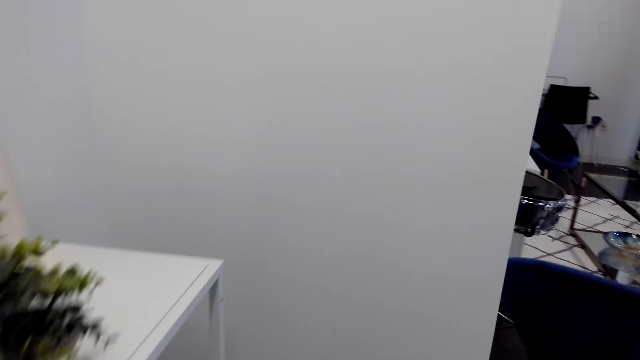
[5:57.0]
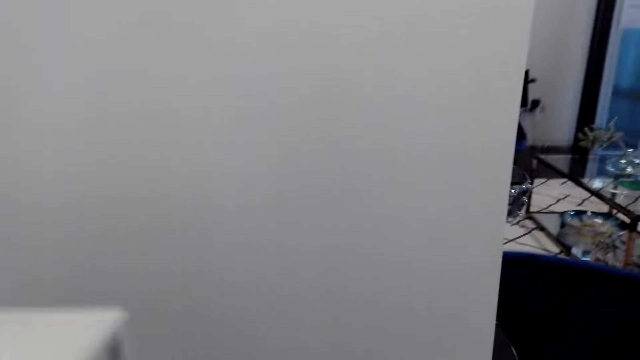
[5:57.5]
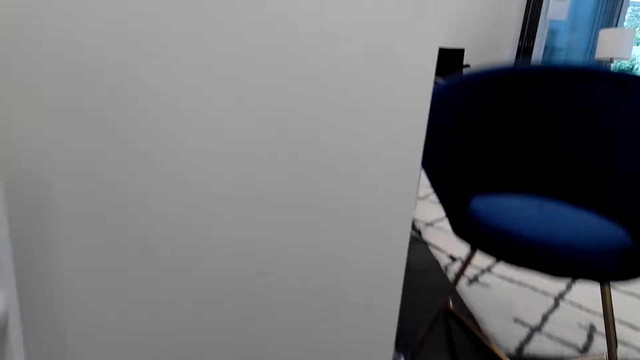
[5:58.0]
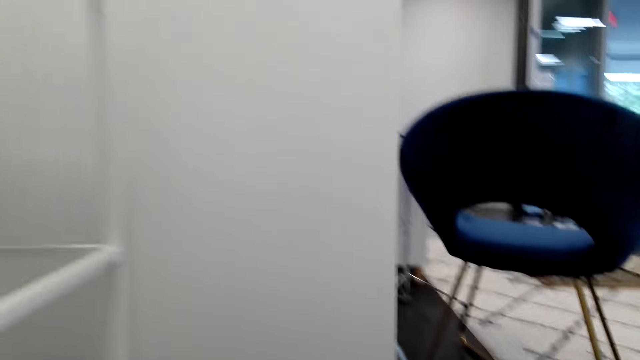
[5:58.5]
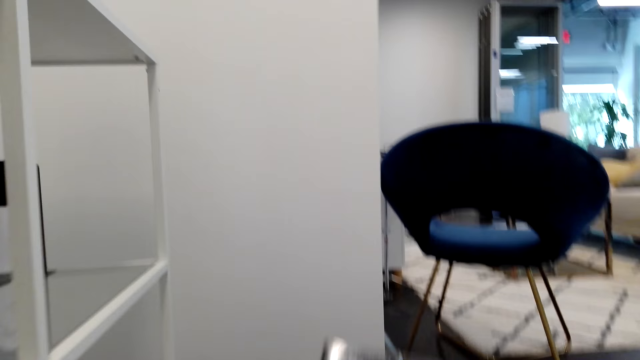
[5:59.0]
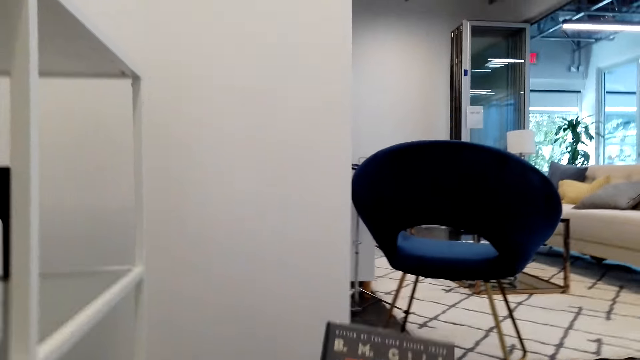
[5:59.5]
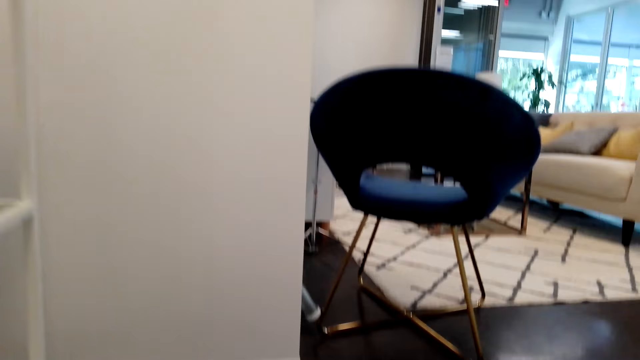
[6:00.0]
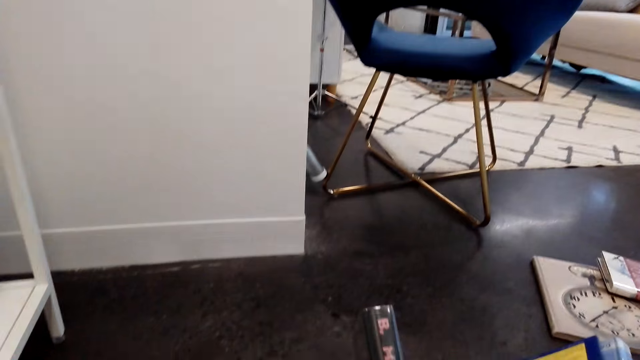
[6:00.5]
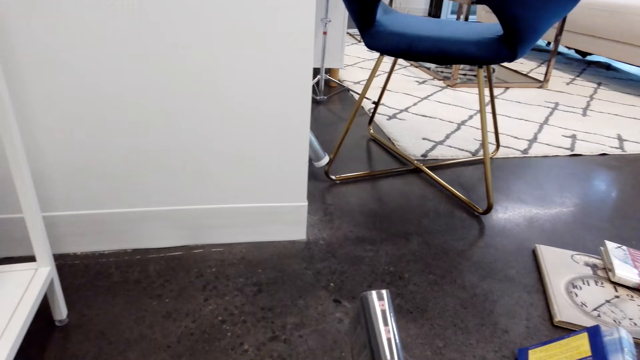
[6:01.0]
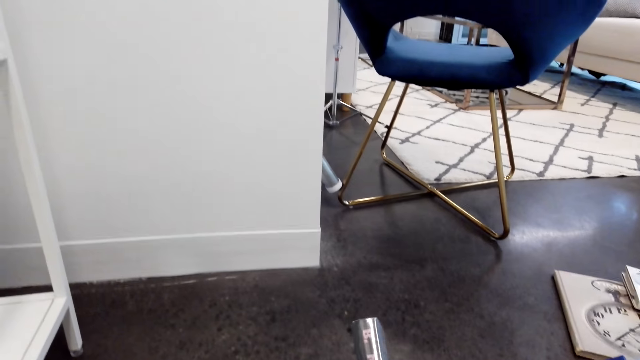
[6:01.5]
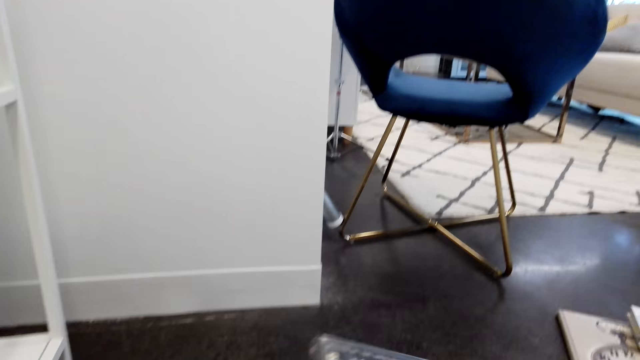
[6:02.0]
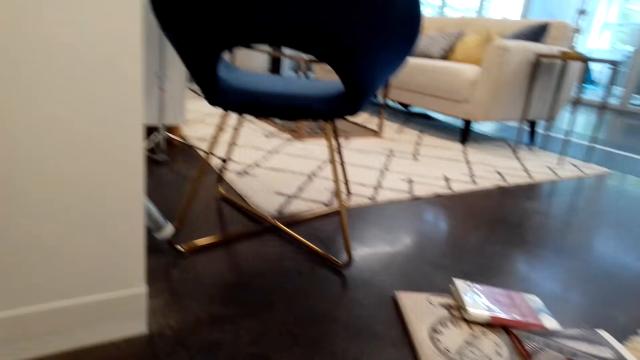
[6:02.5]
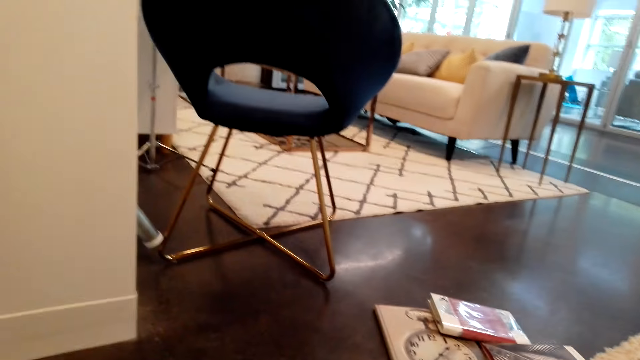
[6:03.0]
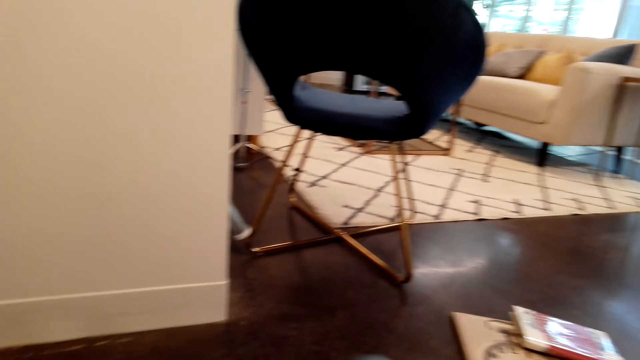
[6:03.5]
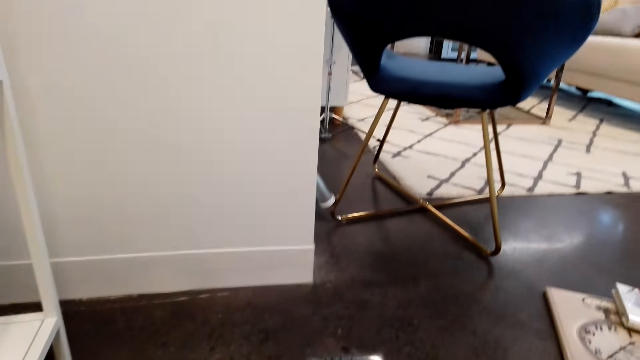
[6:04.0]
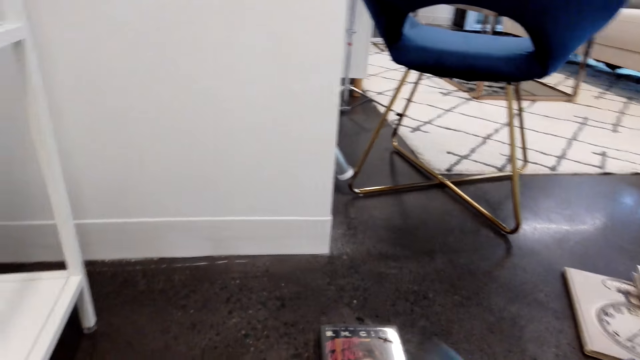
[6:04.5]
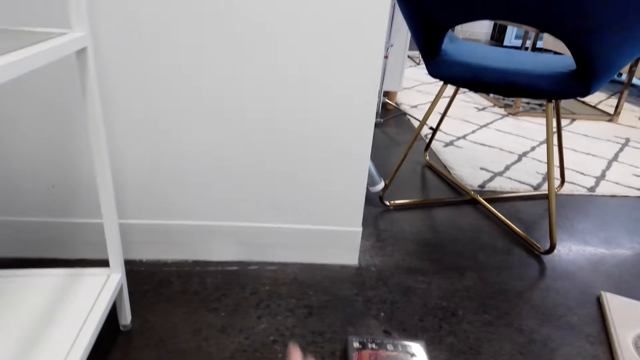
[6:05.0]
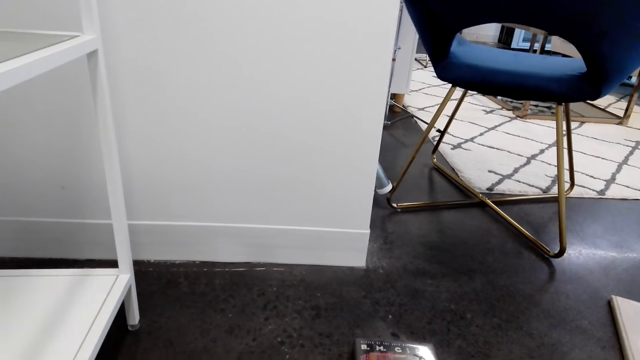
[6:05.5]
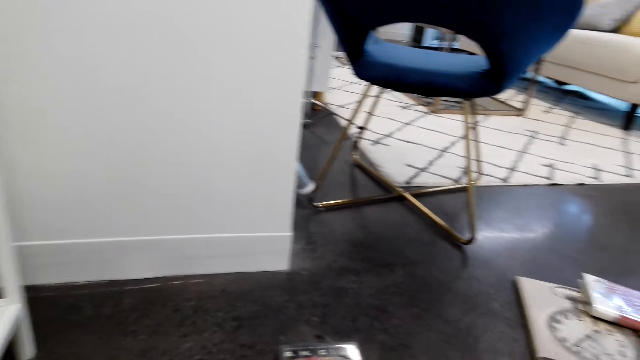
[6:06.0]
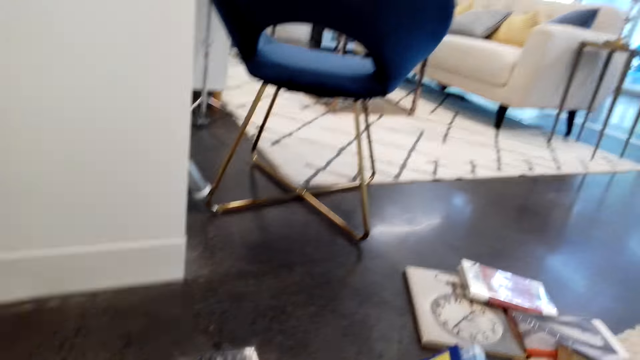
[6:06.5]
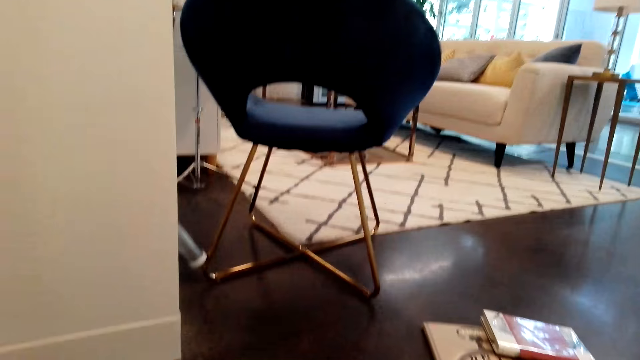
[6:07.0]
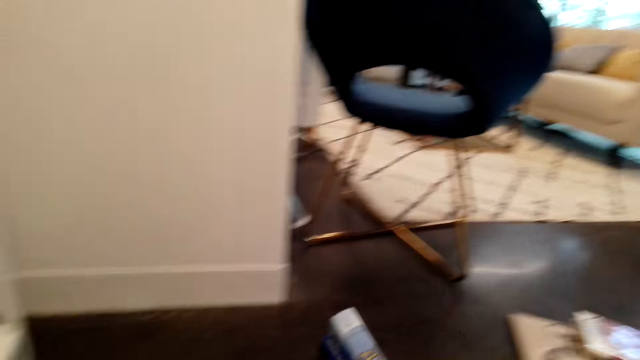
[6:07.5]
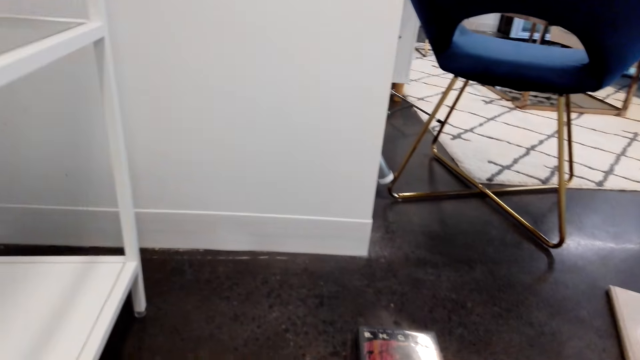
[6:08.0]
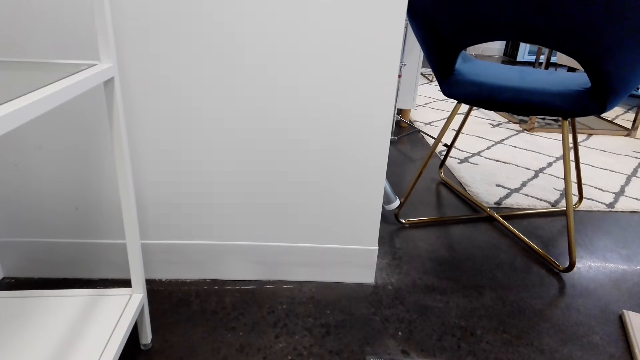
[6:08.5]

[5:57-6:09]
The camera wearer looks at books. They put a book on the floor. They pick up the book on the floor.

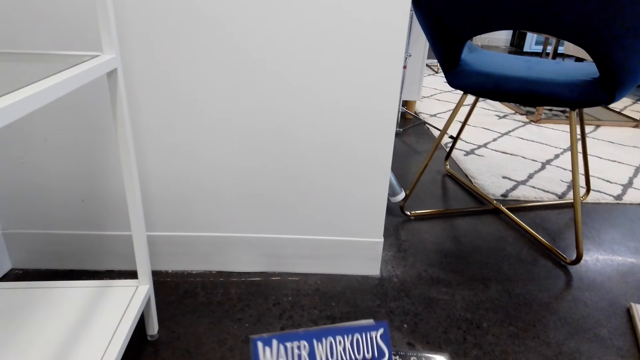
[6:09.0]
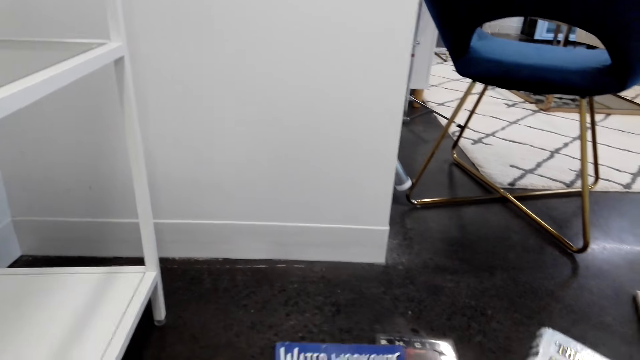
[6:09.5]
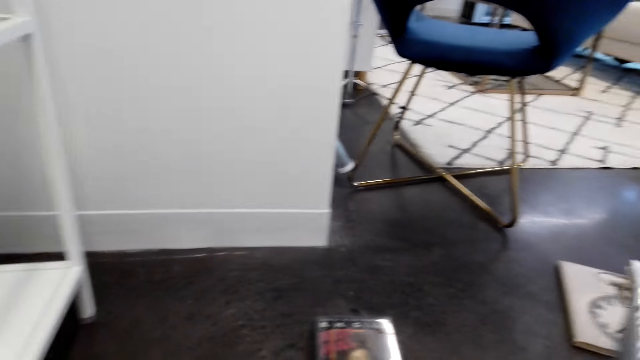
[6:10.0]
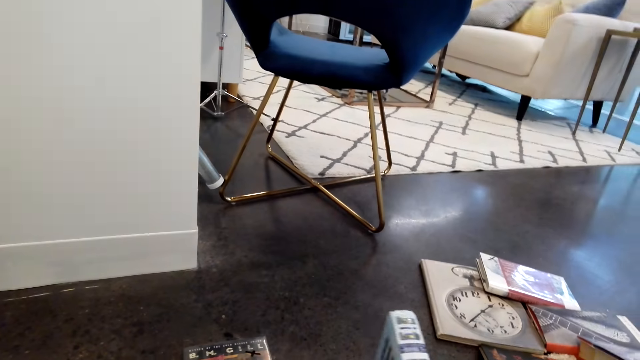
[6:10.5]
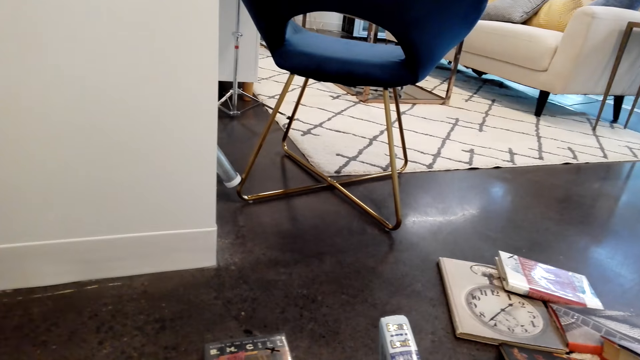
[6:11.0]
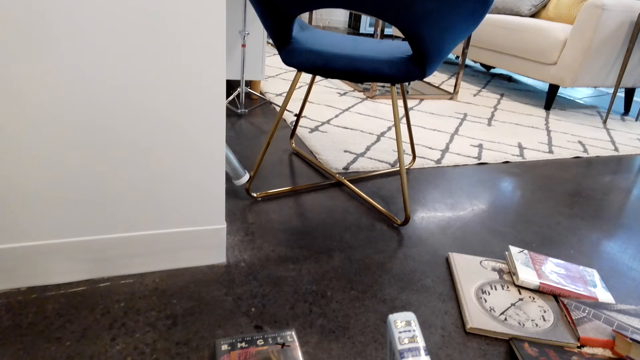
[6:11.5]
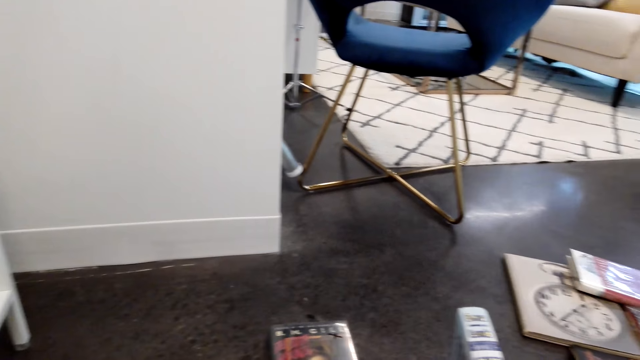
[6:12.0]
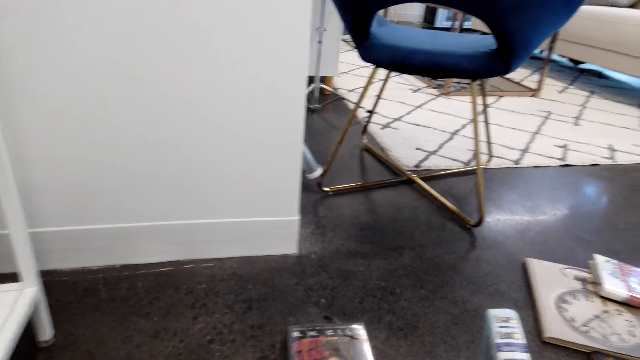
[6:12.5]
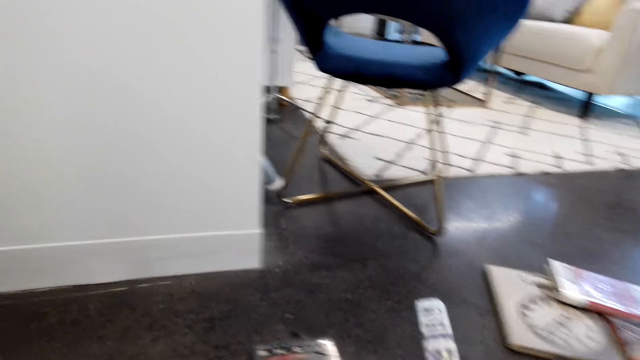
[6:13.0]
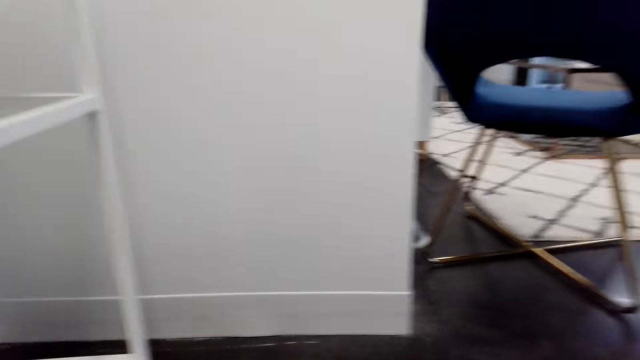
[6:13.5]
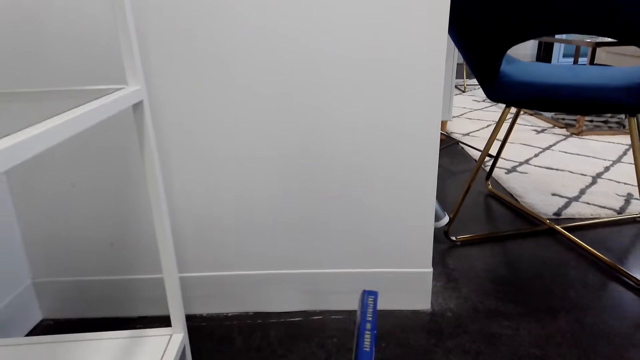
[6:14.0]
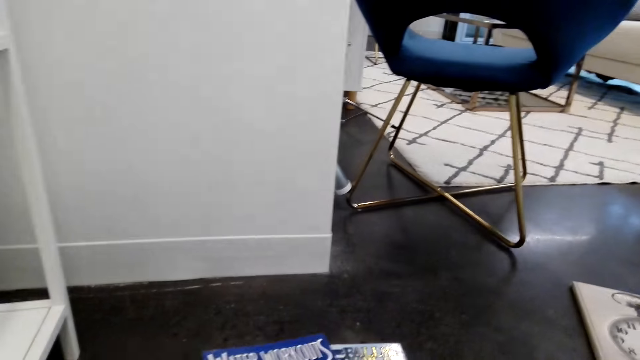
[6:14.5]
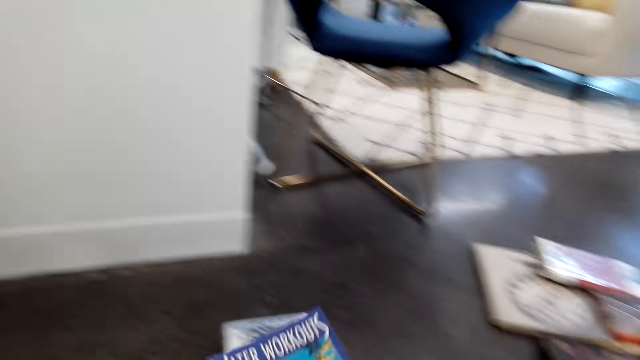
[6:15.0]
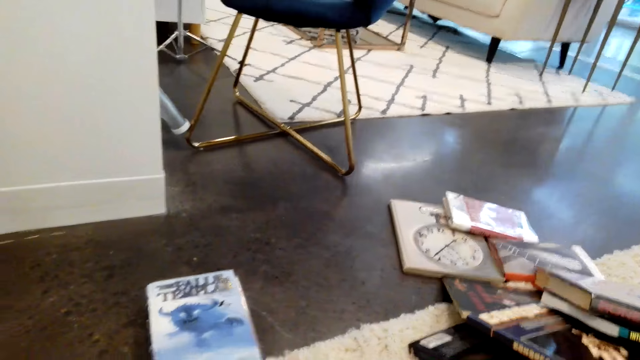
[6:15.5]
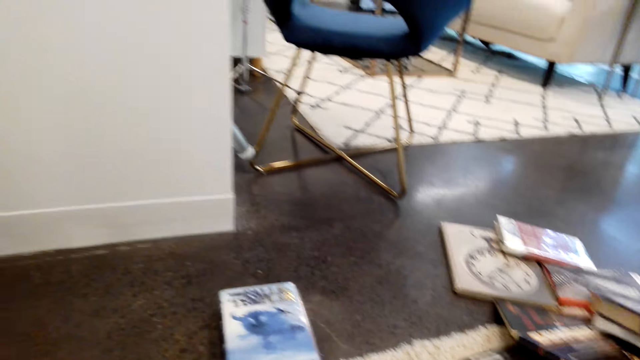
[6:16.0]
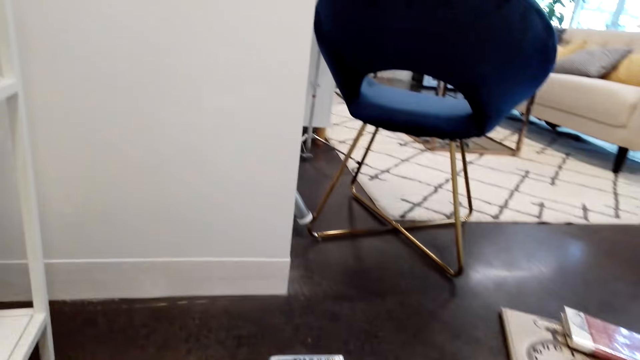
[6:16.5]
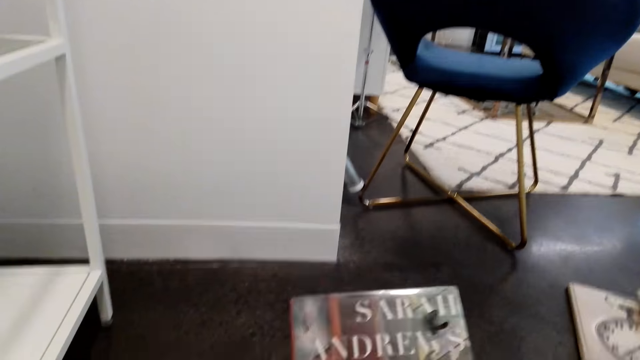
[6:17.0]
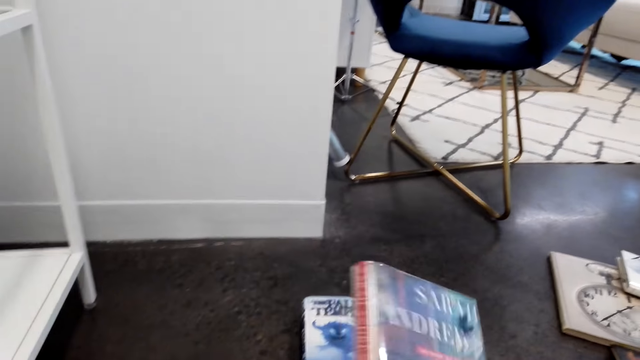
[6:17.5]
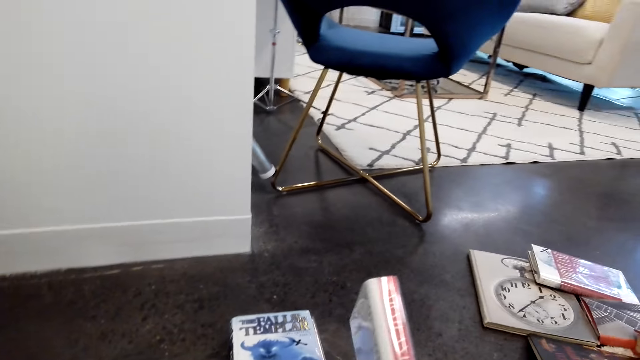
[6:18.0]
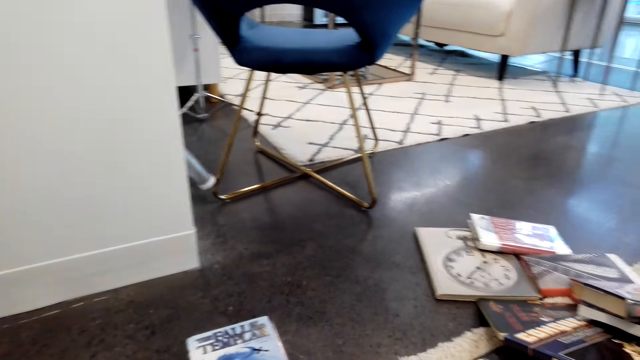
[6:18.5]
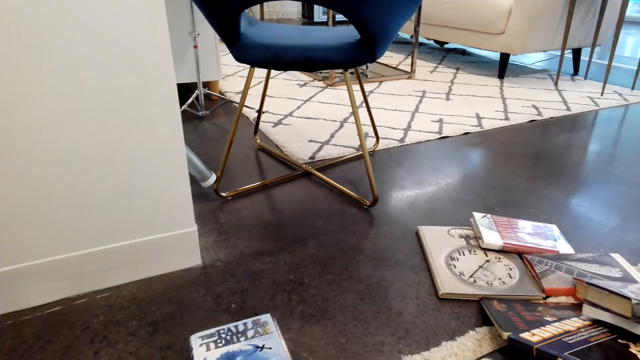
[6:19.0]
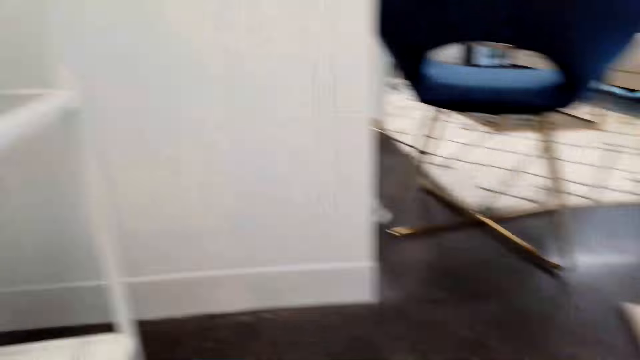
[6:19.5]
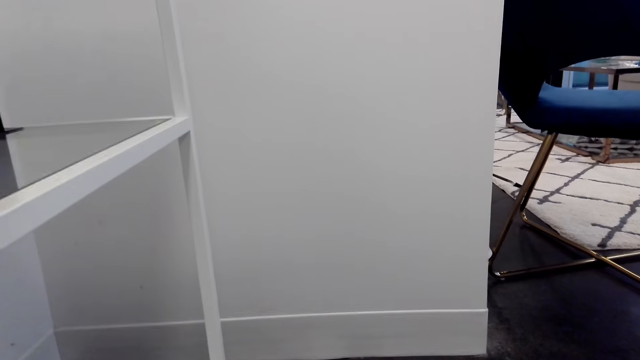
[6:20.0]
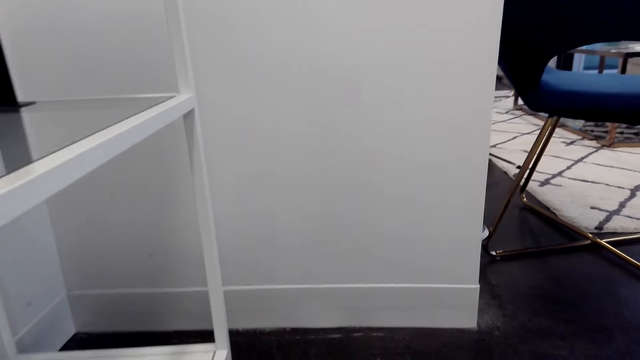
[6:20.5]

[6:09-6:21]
The camera wearer looks at the books.
